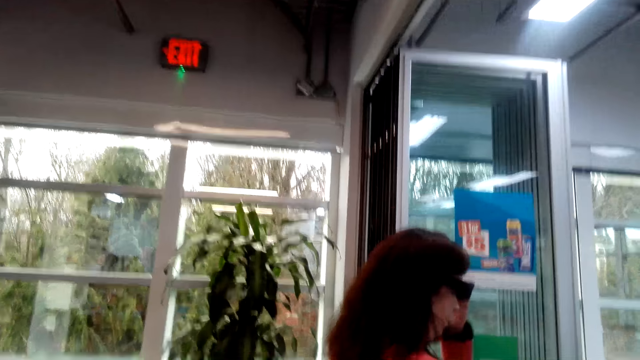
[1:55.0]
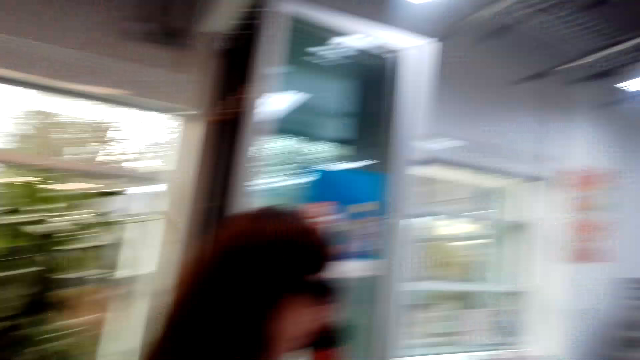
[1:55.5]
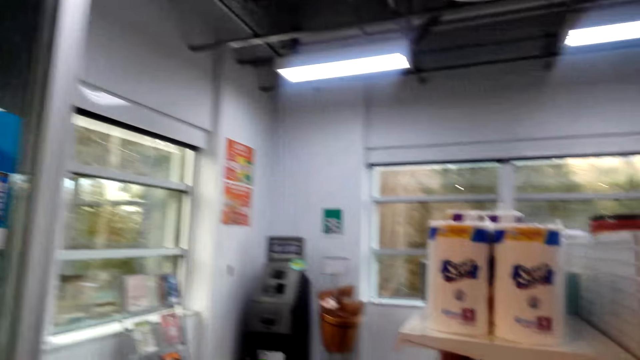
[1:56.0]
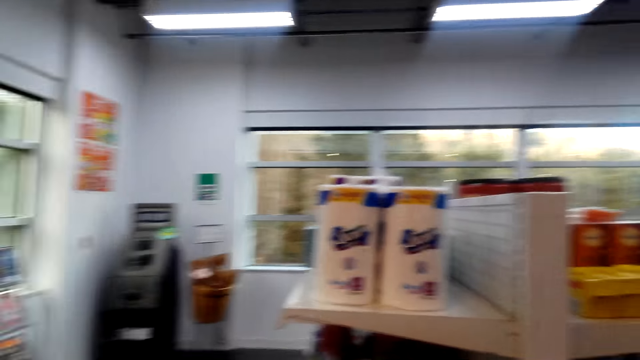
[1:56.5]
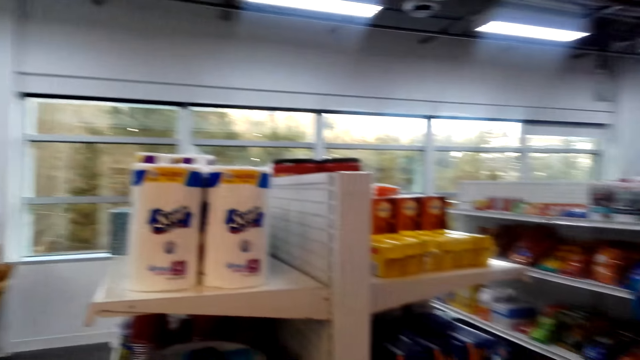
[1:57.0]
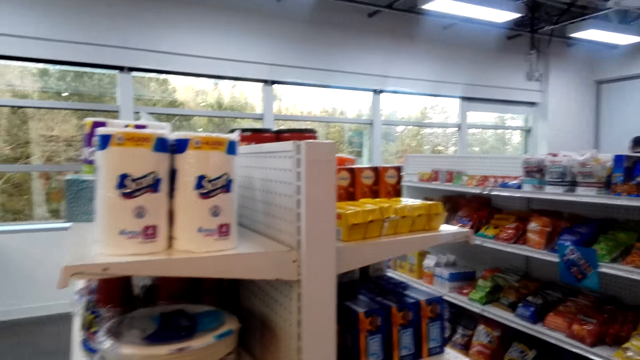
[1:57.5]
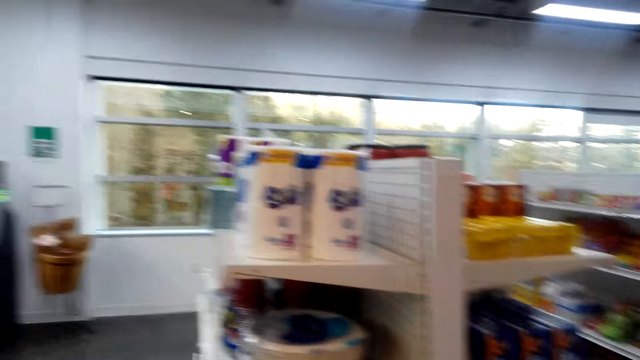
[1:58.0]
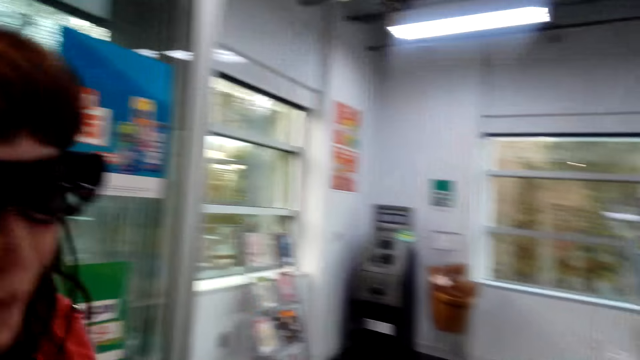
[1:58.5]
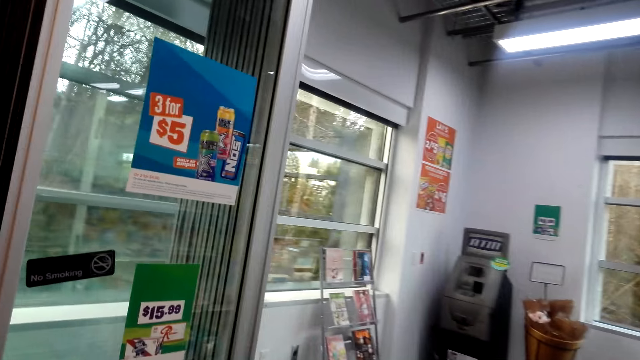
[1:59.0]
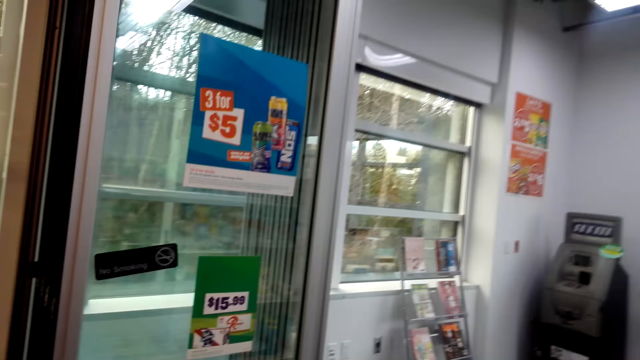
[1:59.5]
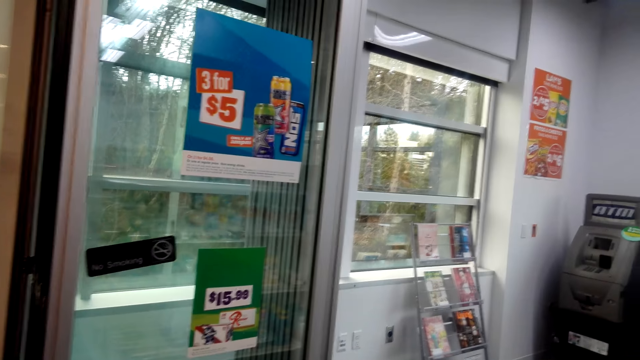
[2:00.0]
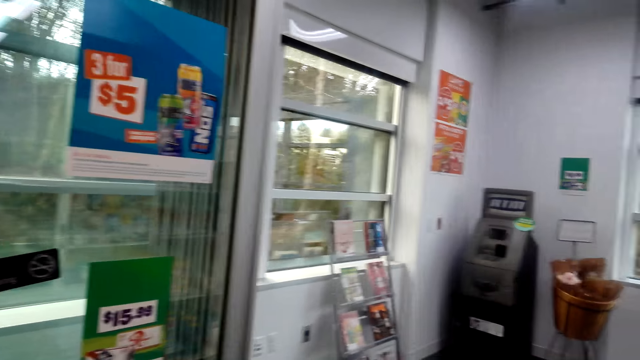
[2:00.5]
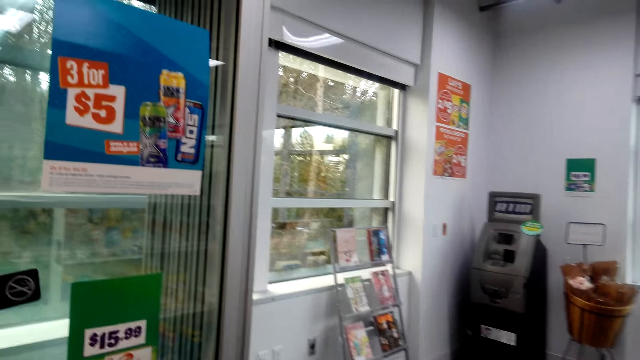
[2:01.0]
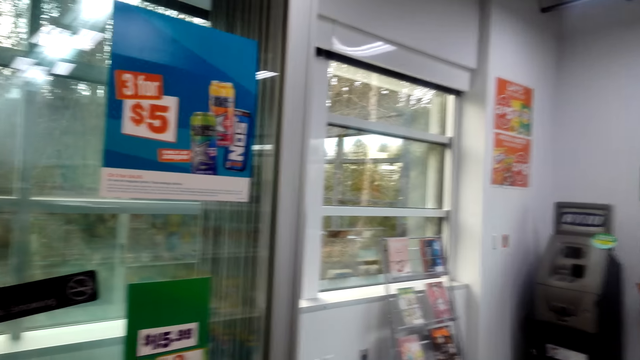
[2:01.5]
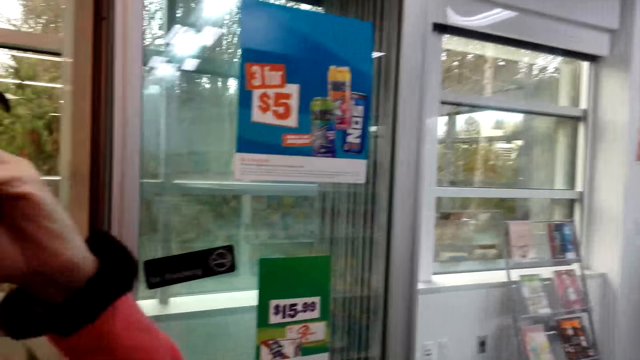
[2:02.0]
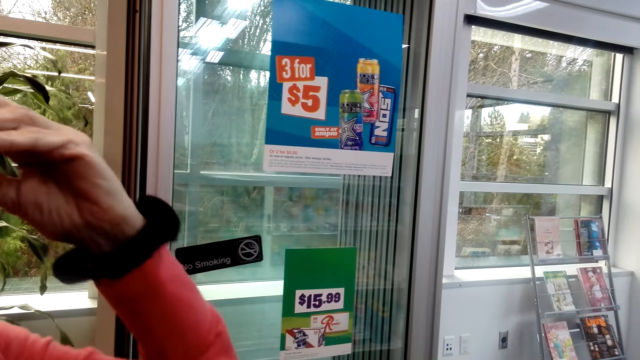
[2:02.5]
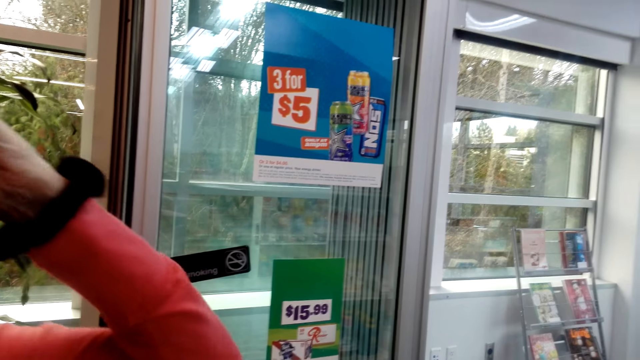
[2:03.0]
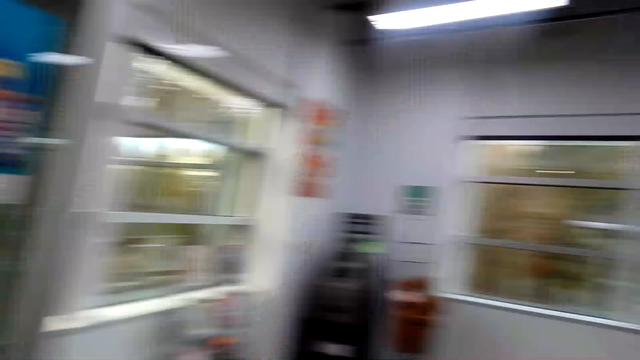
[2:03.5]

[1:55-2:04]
The lady touches her glasses. The camera wearer looks around the supermarket. The lady talks. The camera wearer talks.

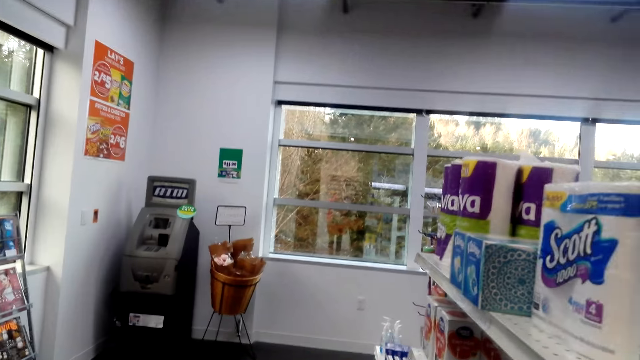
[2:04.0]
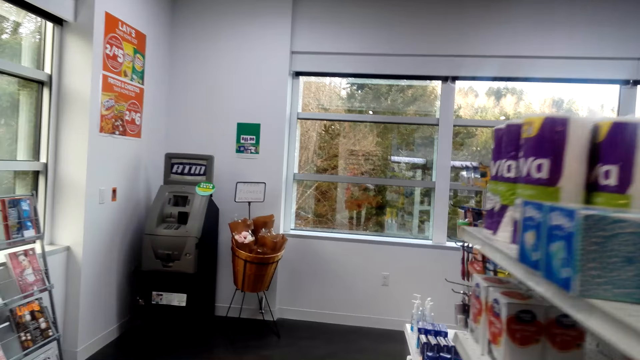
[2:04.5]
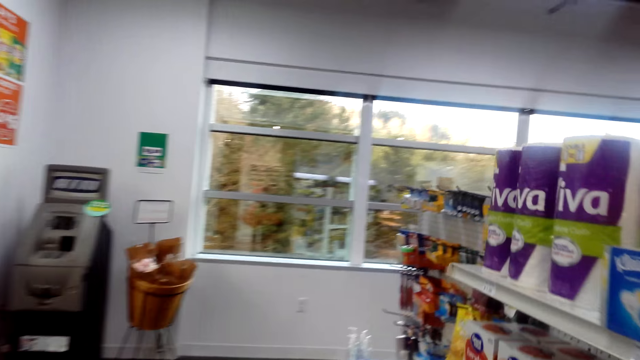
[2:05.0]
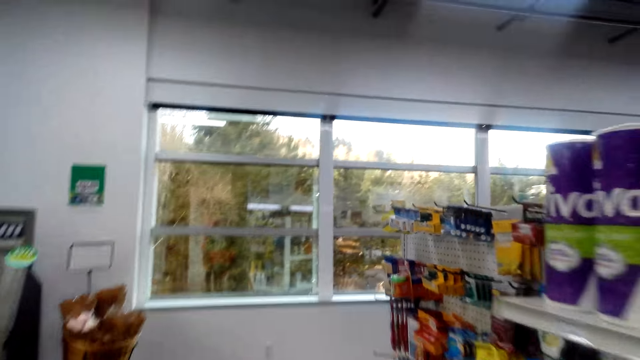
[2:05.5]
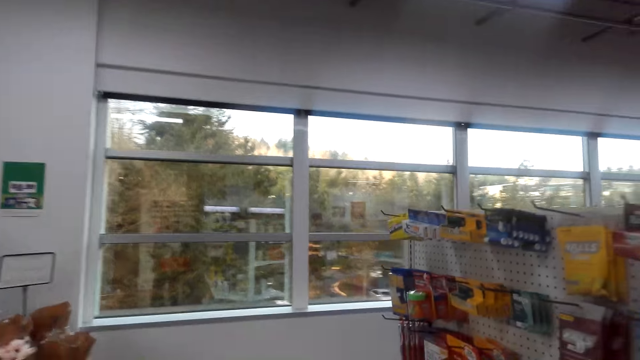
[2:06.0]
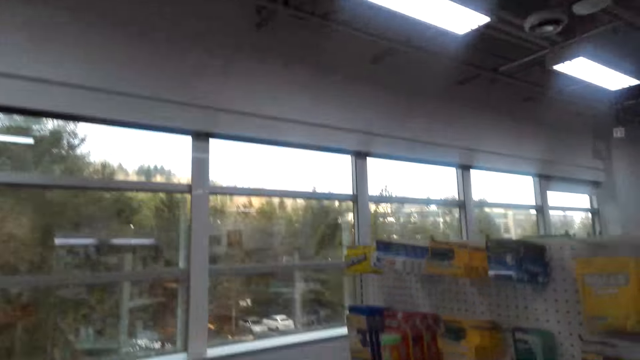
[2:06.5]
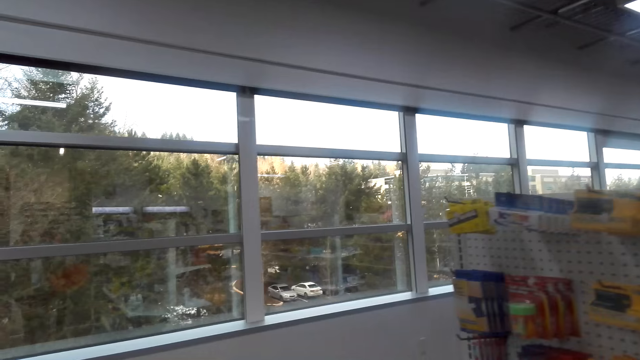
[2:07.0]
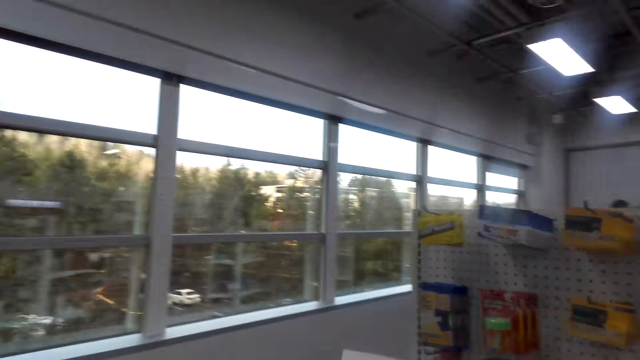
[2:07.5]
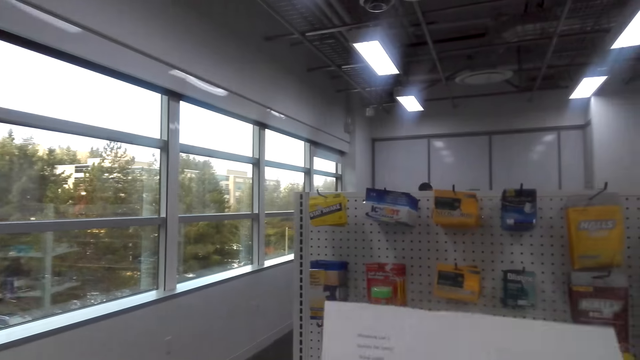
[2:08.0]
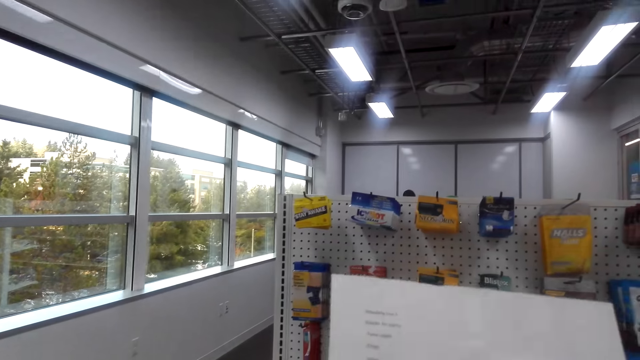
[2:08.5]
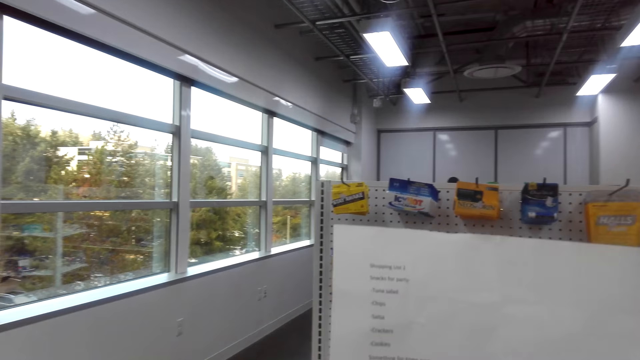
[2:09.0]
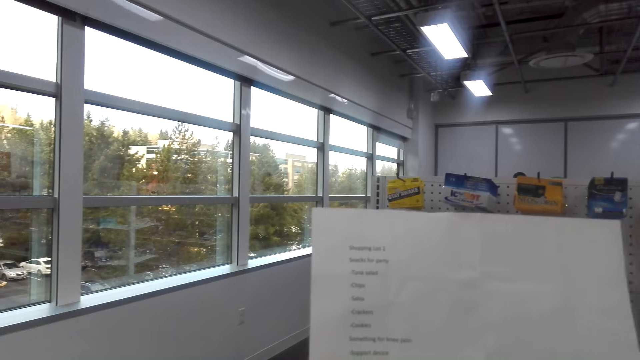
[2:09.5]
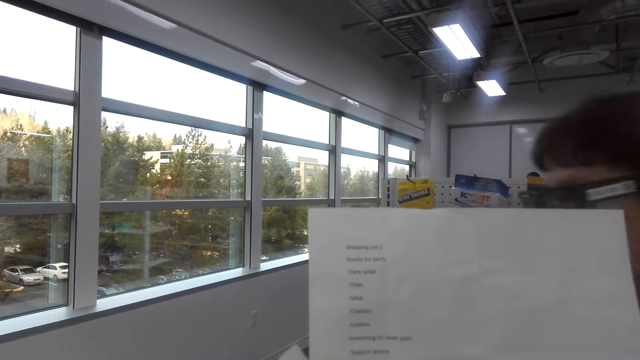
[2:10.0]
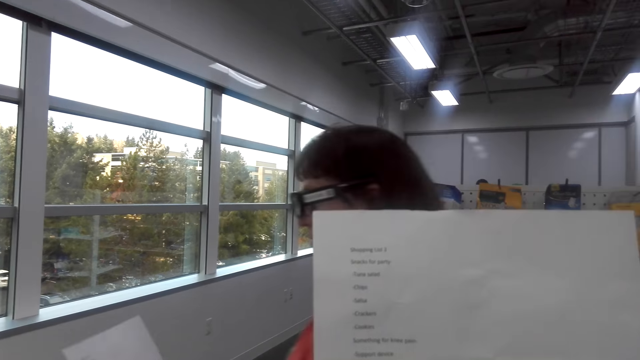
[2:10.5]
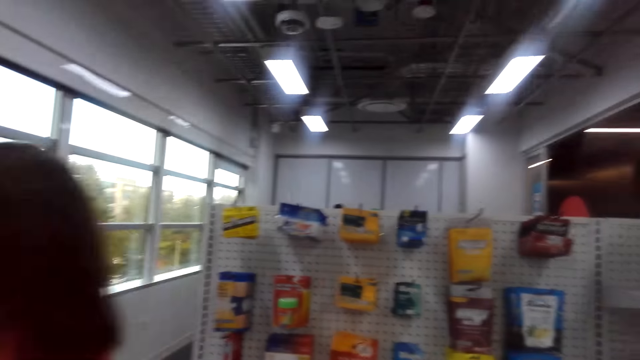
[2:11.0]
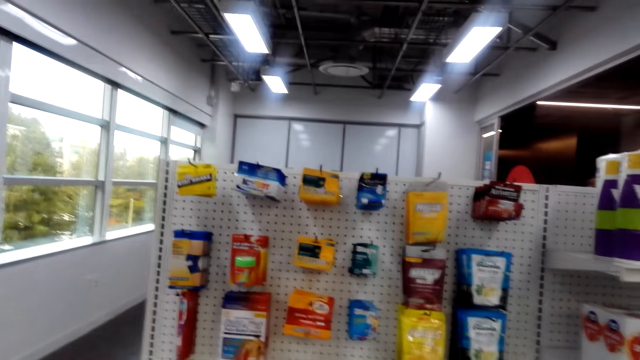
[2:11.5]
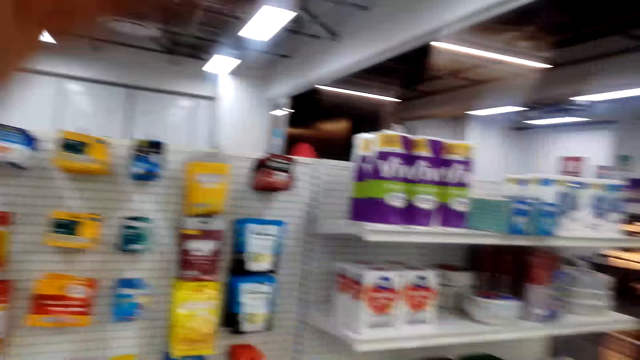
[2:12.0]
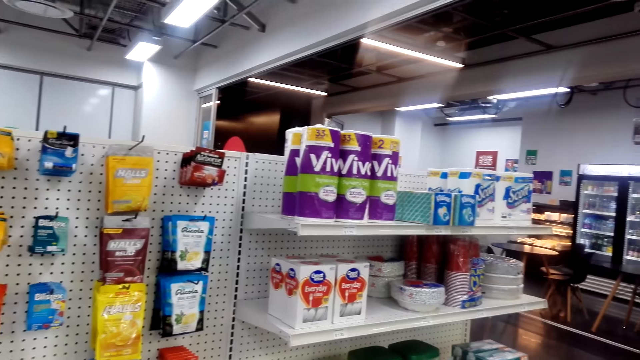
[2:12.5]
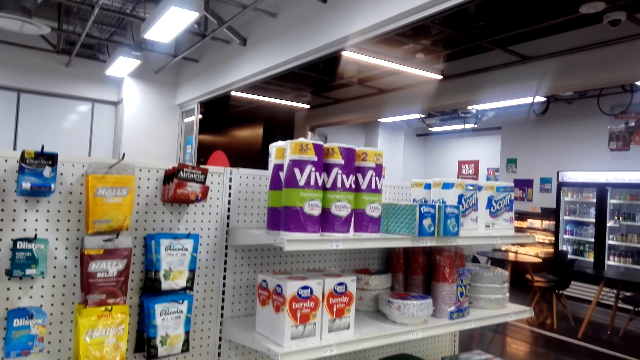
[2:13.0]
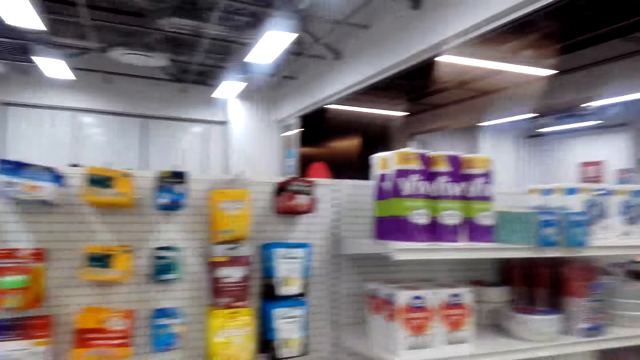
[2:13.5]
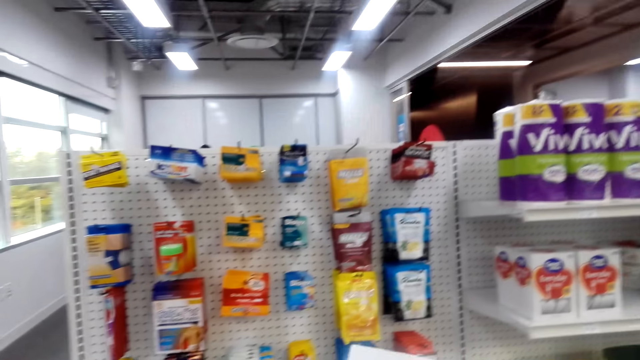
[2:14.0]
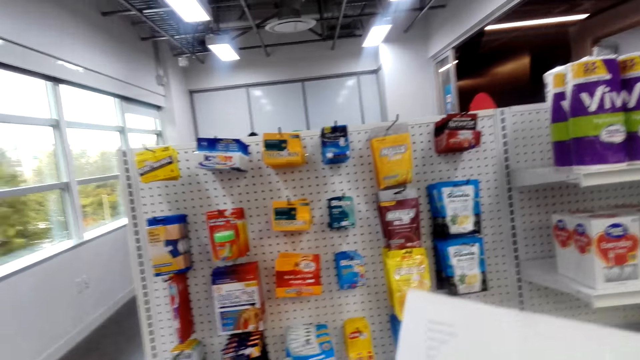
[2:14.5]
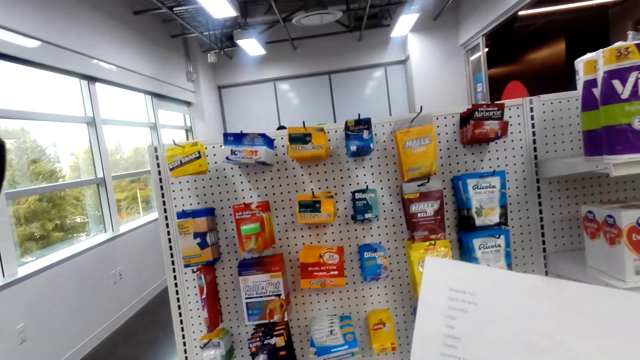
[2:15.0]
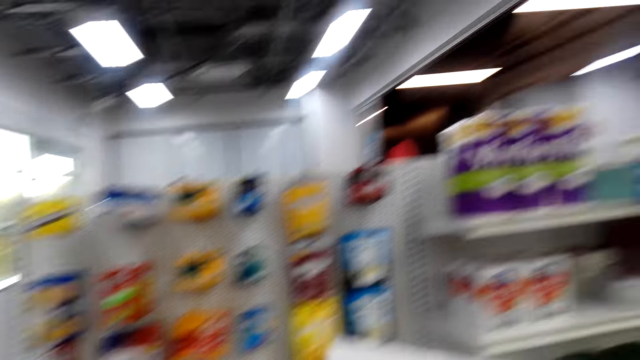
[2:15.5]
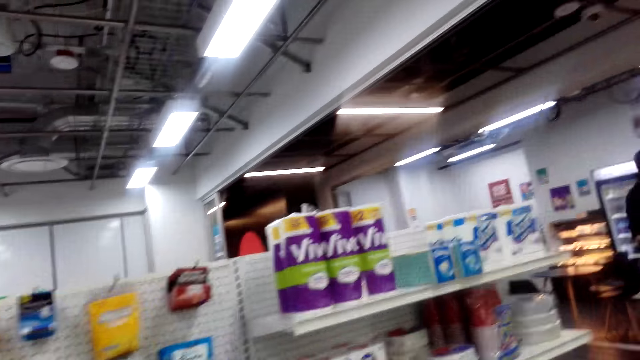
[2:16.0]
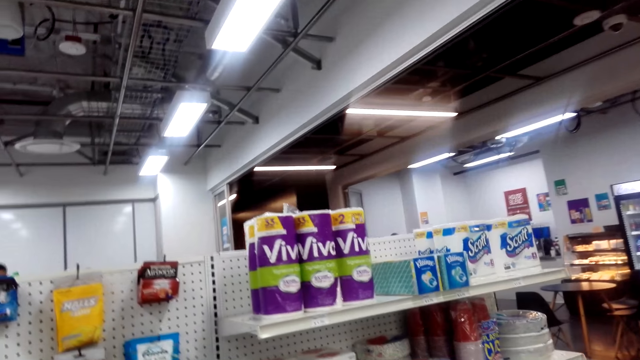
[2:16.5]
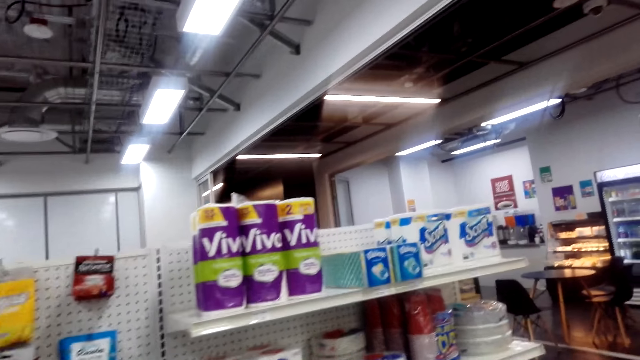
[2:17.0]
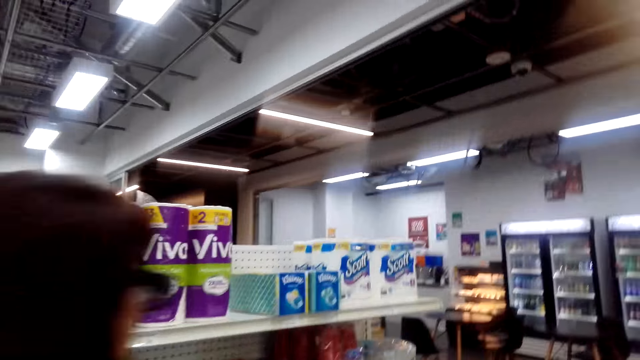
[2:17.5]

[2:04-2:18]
The camera wearer walks on the floor and talks. They read a list of shopping from the paper. The lady talks. The lady walks past the camera wearer. The camera wearer looks around the shelves. They talk.
